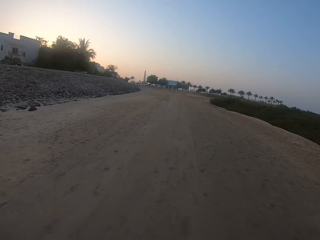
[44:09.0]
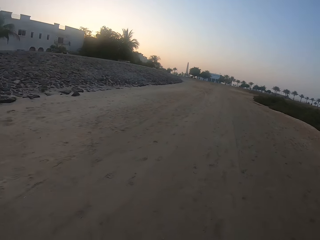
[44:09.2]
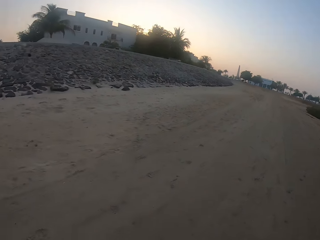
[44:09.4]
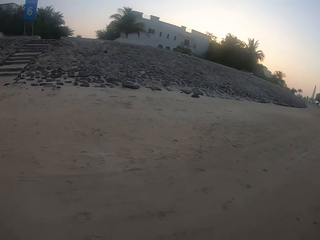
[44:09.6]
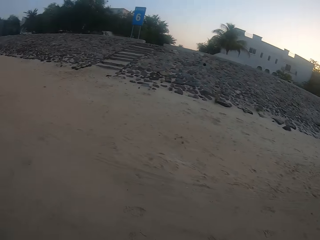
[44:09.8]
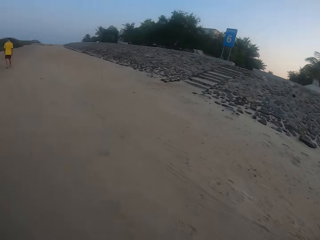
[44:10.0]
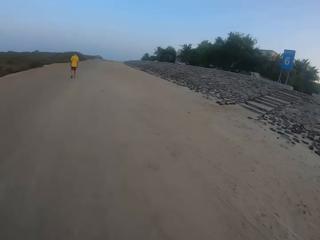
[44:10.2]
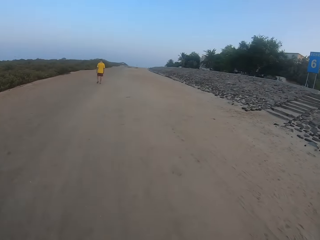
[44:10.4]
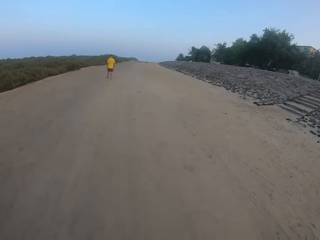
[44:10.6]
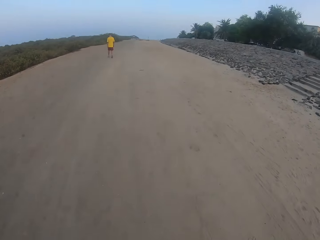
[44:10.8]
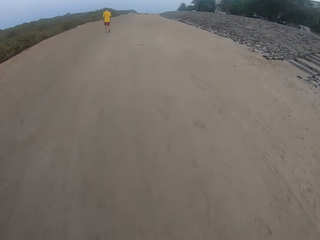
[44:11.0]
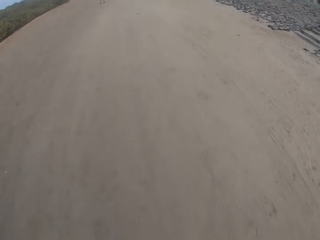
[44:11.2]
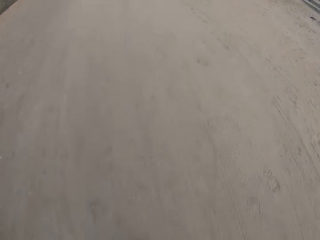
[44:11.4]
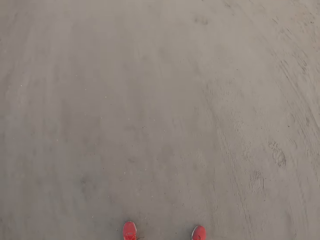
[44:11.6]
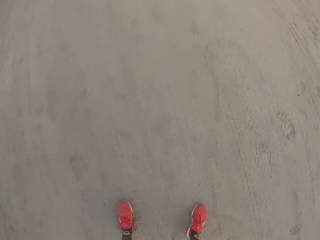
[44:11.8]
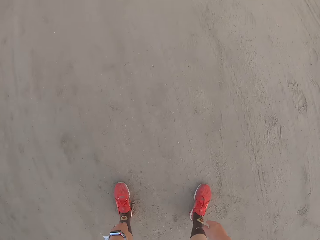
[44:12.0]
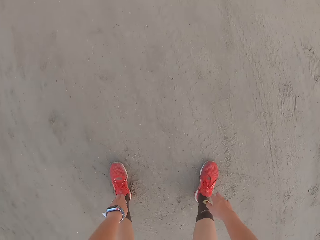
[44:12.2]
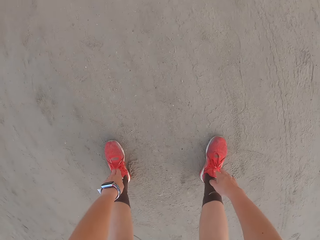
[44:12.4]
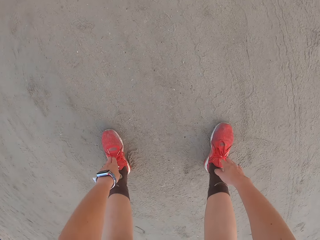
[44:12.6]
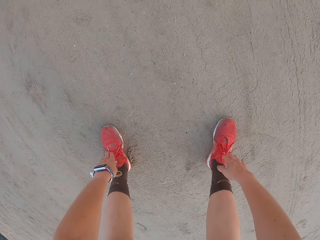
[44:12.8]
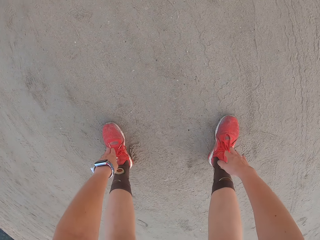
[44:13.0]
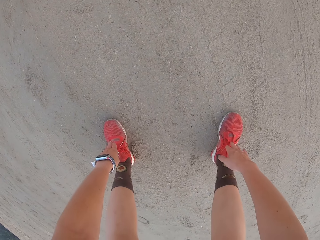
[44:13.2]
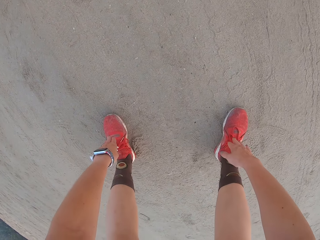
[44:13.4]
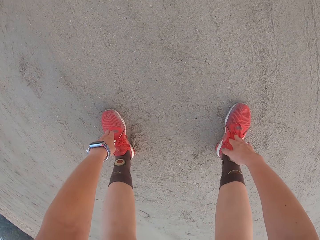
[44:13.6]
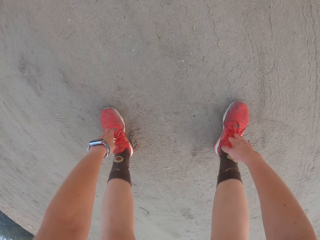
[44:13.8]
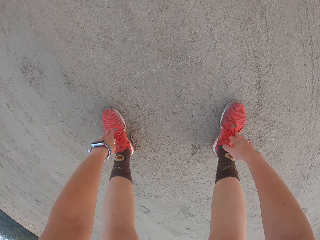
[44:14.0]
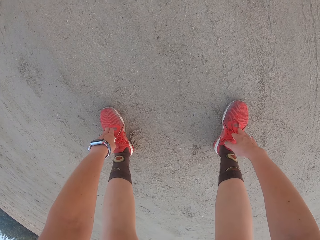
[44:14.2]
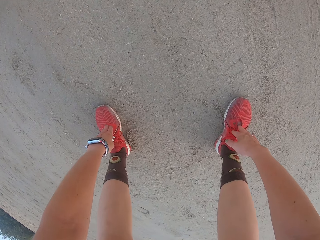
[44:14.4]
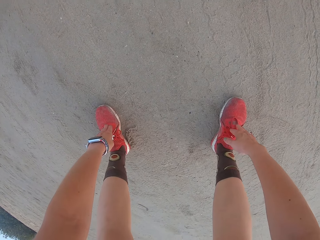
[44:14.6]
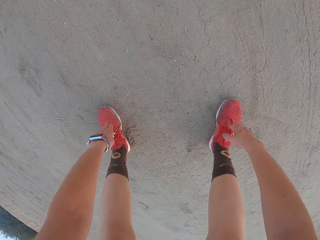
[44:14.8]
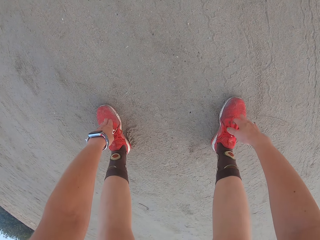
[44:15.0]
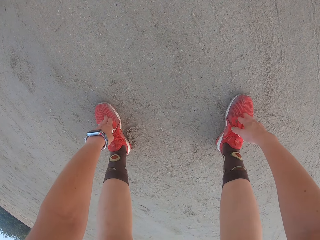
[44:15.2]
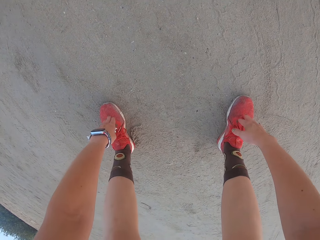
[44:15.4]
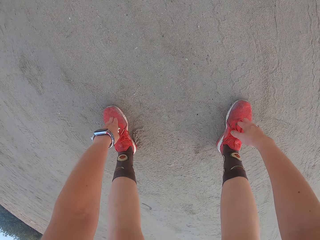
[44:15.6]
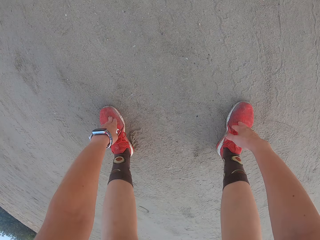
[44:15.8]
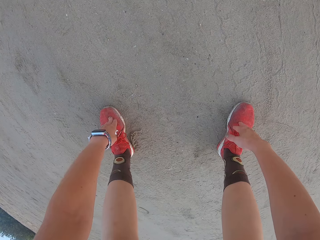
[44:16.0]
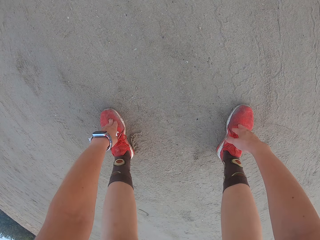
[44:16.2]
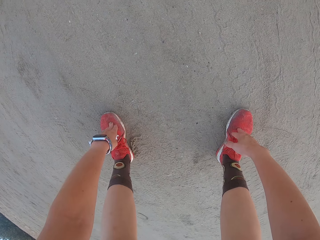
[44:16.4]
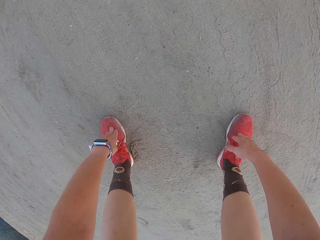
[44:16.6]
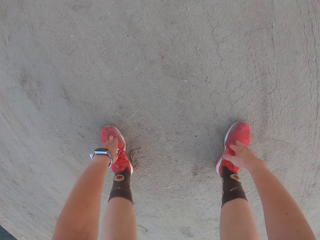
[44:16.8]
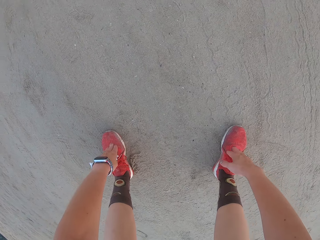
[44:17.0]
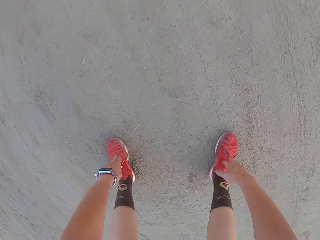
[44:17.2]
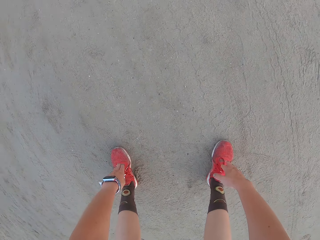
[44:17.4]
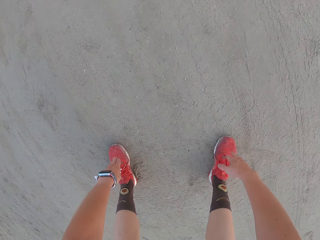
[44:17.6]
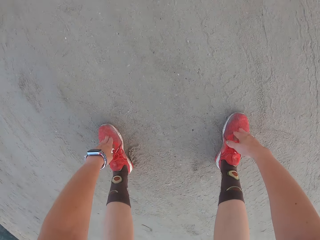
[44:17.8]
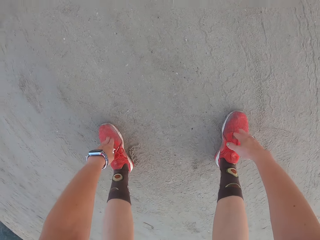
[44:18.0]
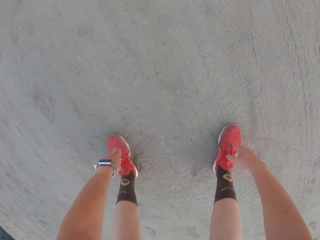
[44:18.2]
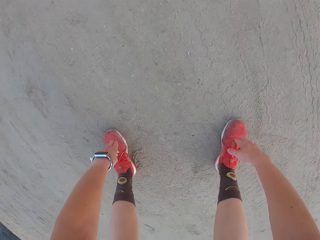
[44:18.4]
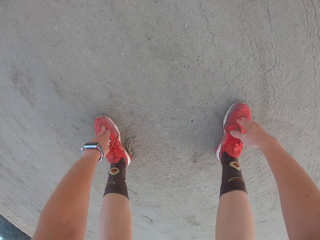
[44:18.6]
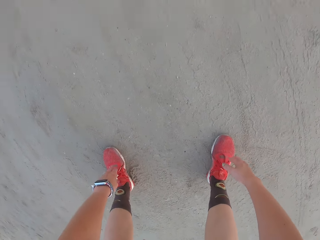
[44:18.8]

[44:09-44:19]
The camera wearer turns around. They touch the sole of the shoes.

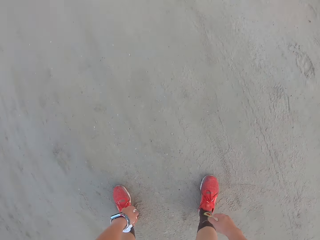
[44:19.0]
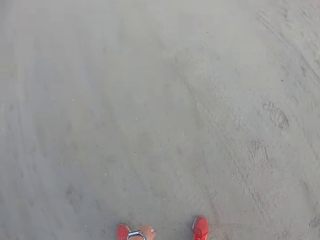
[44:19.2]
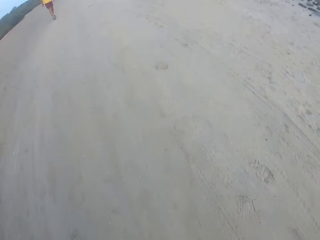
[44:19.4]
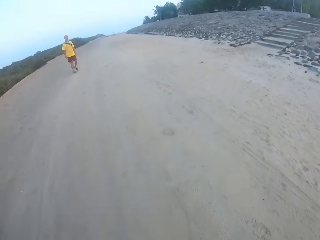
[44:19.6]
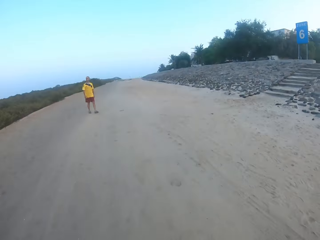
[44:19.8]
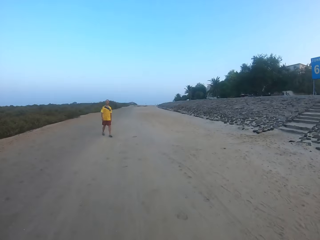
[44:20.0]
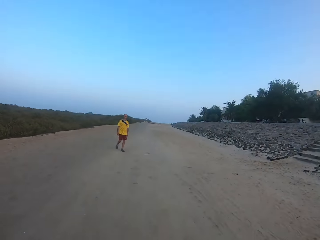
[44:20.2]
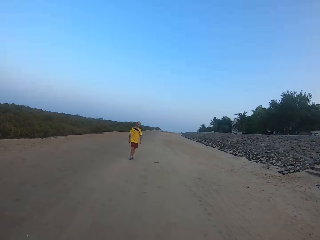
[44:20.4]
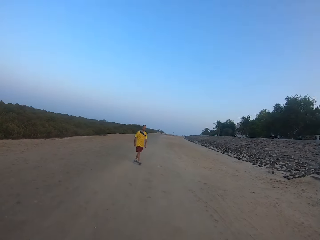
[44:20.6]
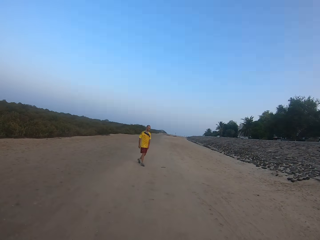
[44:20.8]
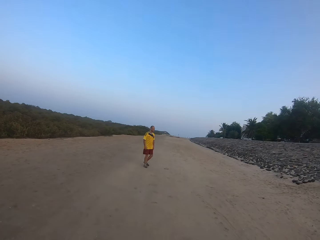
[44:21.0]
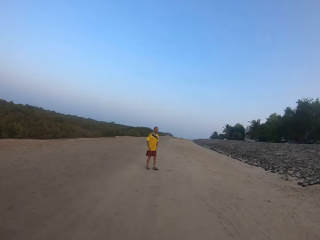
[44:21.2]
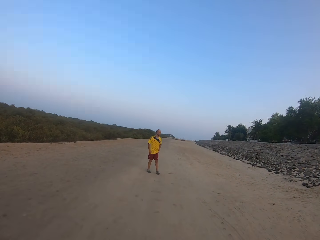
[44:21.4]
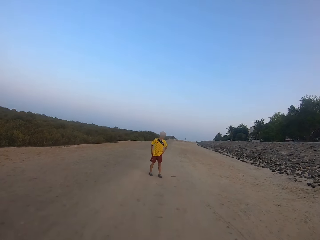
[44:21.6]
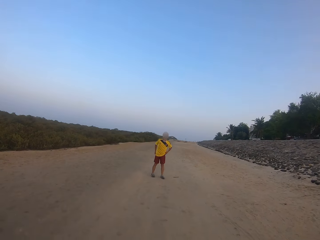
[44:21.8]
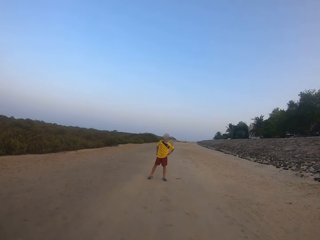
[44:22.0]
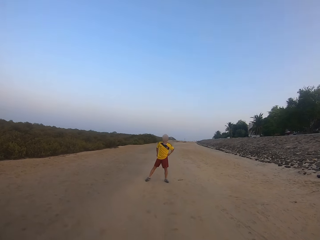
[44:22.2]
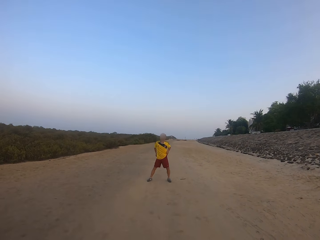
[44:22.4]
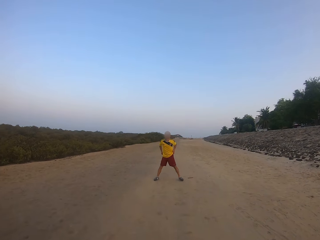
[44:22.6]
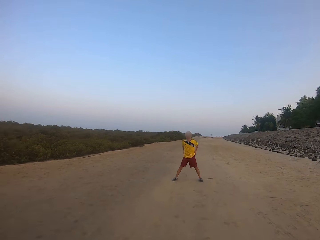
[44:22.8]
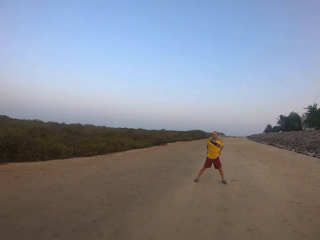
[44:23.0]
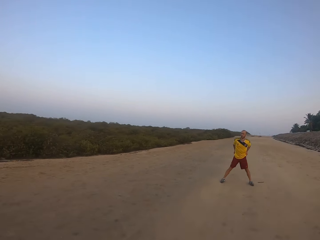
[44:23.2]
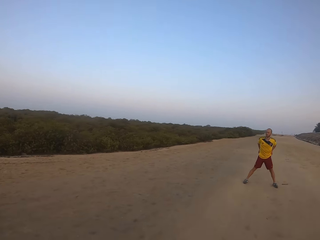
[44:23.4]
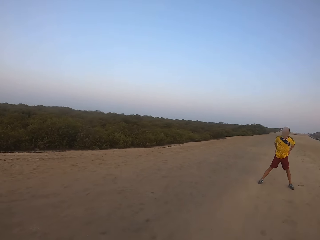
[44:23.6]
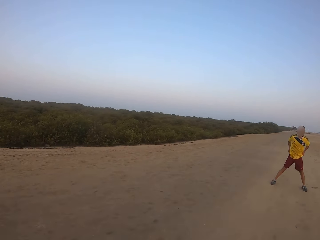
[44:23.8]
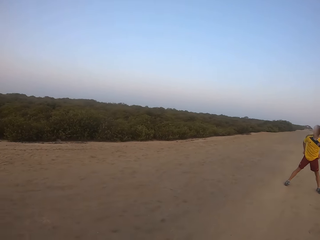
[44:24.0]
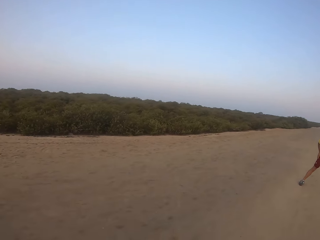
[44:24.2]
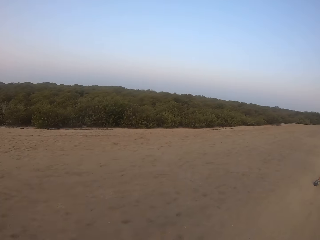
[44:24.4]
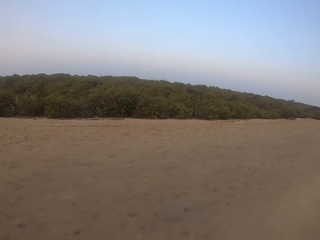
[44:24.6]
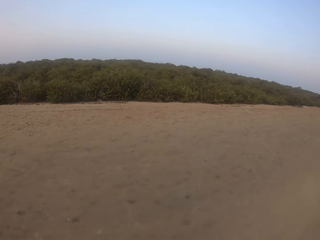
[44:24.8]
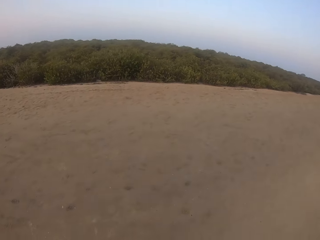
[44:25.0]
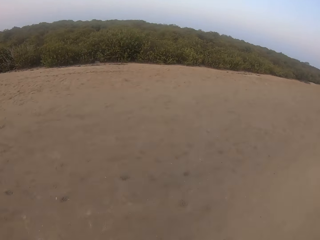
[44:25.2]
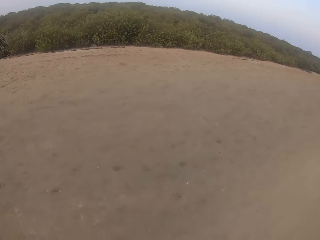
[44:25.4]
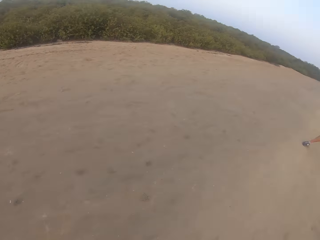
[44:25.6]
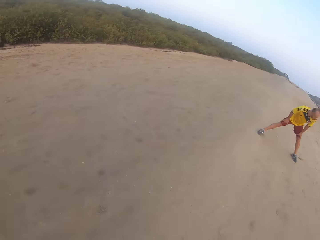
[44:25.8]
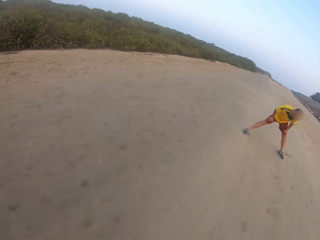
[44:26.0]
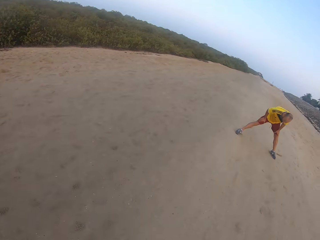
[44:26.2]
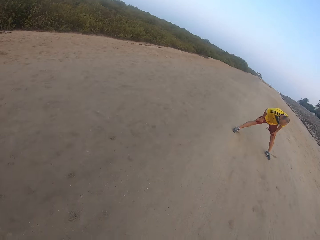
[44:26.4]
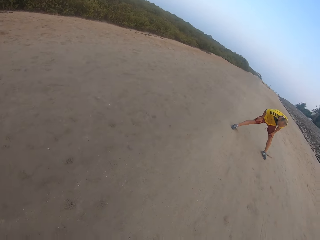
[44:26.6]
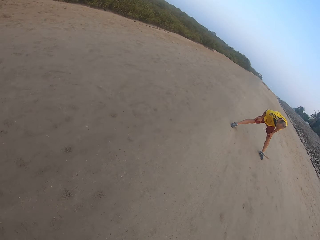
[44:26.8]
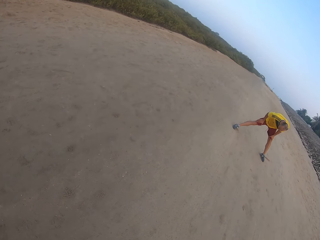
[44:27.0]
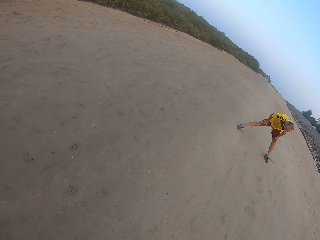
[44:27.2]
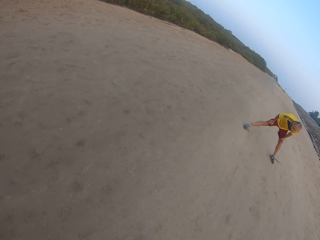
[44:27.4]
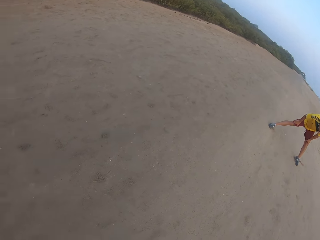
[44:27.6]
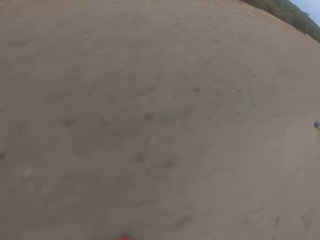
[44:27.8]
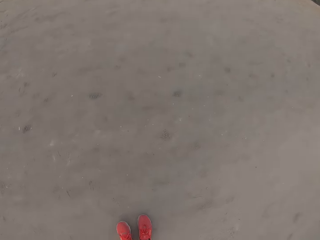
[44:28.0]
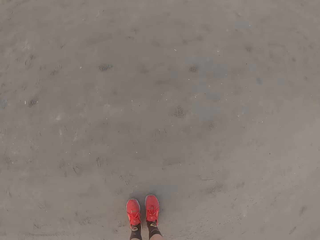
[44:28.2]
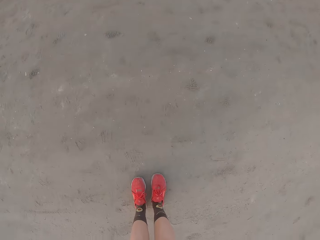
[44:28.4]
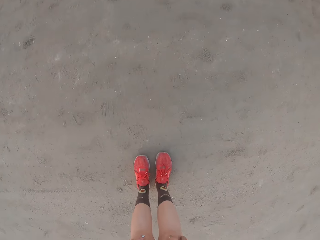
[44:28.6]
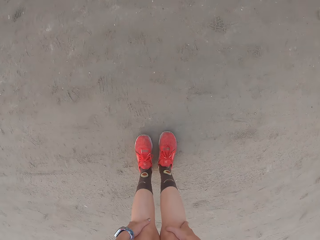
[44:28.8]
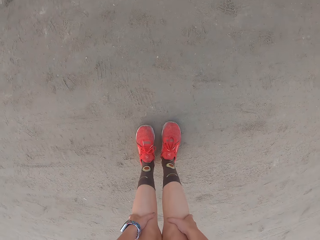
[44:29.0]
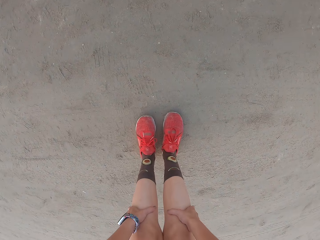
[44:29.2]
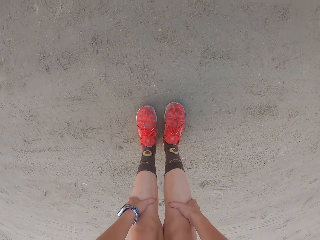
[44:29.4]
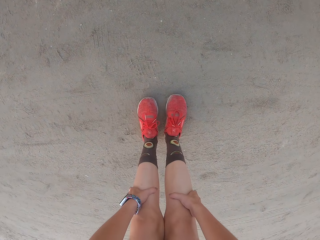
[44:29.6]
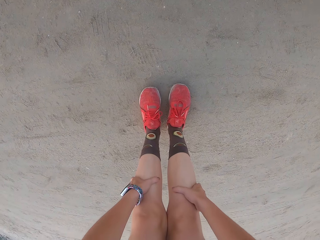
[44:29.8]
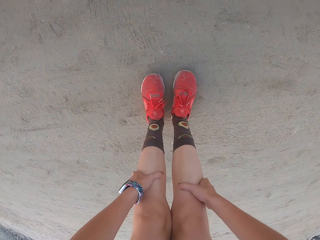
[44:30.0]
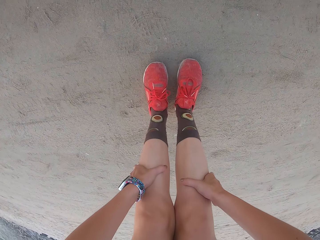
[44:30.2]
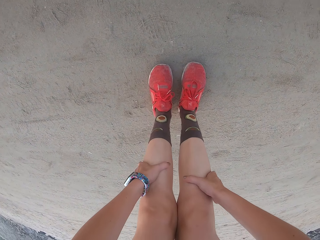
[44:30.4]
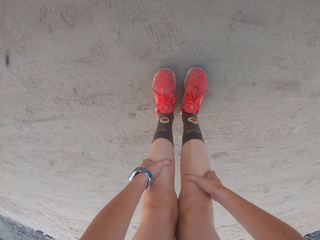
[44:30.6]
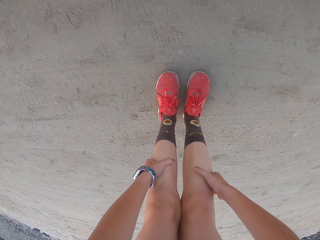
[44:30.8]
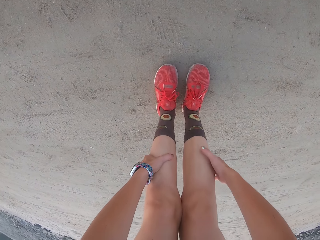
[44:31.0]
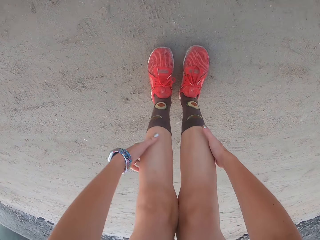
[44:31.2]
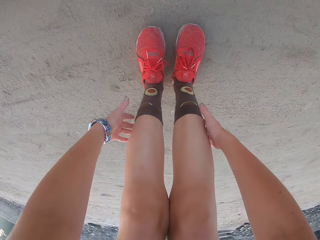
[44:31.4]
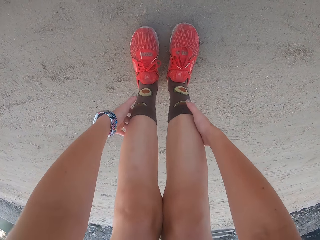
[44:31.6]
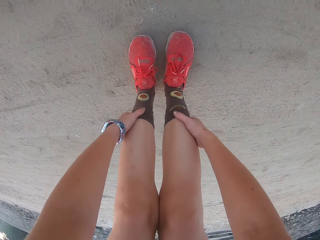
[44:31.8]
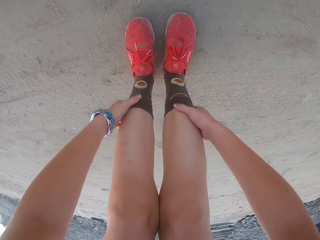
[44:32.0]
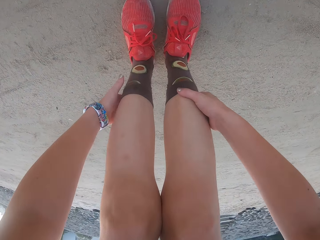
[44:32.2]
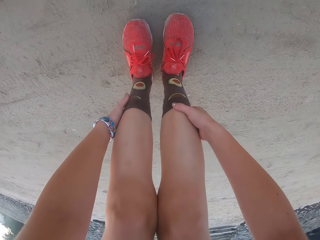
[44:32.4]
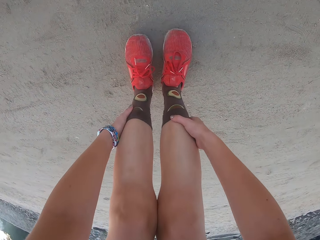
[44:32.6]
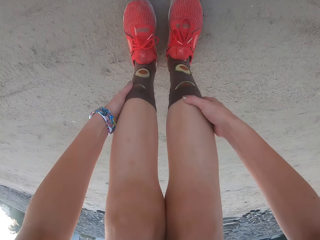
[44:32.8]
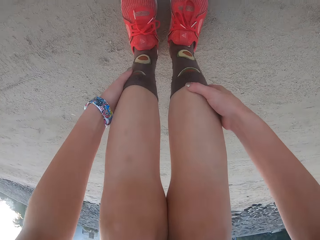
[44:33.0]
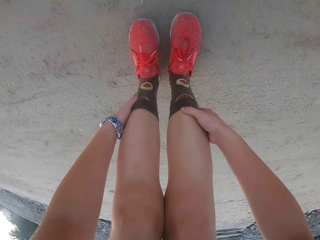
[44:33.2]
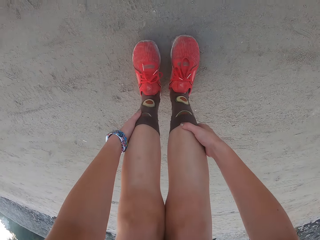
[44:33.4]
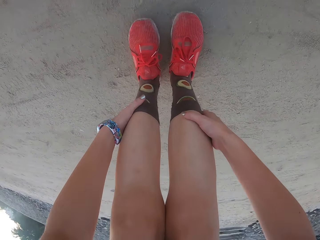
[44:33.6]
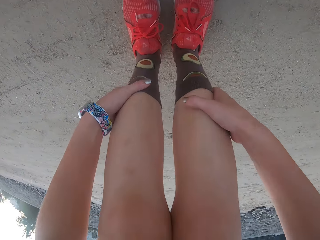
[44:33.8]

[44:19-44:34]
The camera wearer stands up. A man walks around. The man stands and holds his waist. The camera wearer turns around. He holds his leg. He touches the shin. He holds his leg again.
